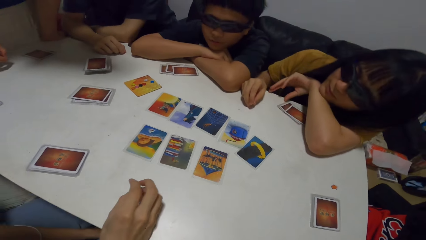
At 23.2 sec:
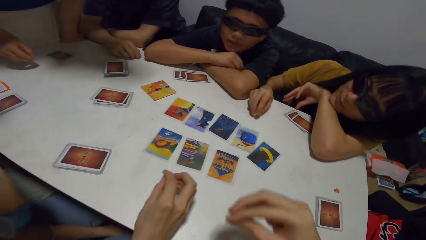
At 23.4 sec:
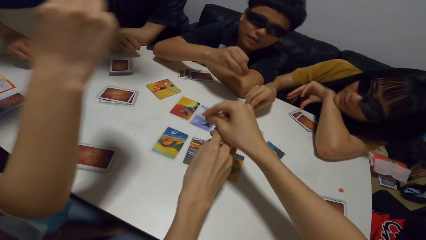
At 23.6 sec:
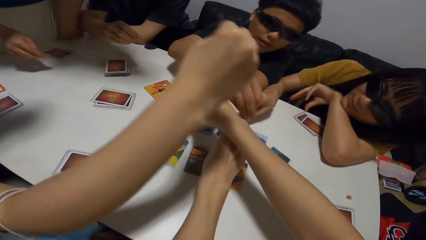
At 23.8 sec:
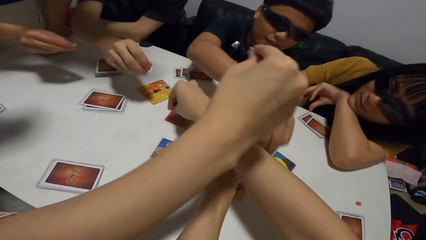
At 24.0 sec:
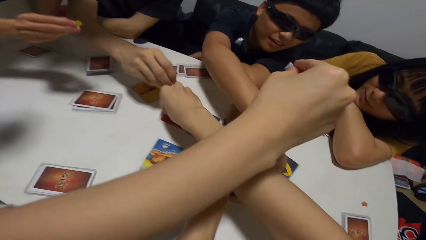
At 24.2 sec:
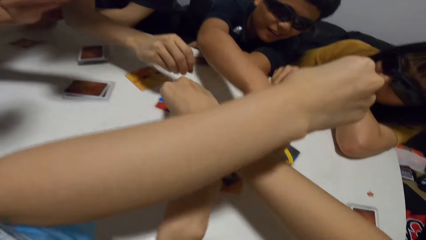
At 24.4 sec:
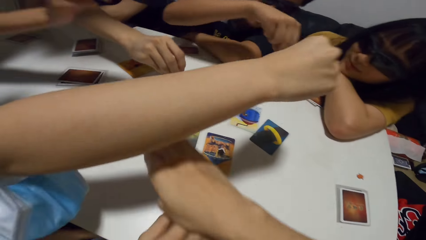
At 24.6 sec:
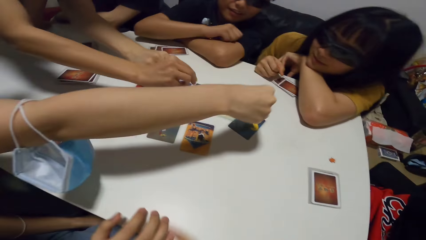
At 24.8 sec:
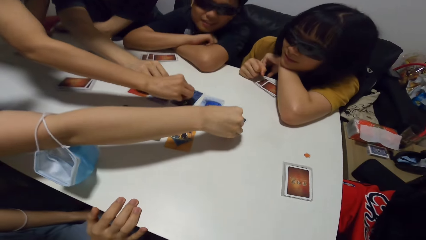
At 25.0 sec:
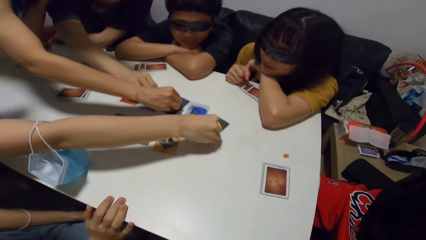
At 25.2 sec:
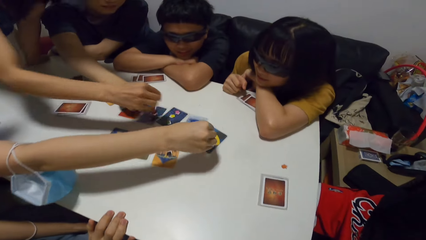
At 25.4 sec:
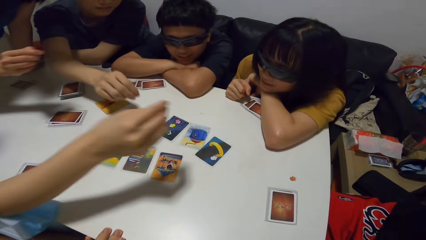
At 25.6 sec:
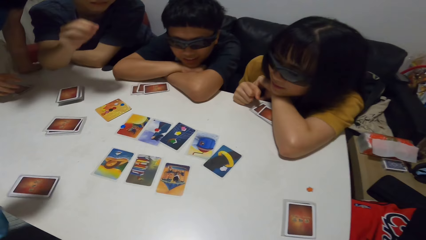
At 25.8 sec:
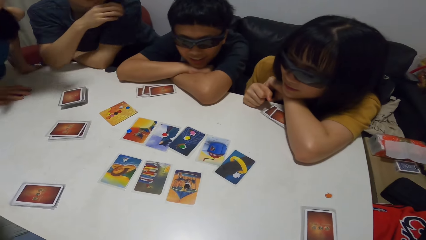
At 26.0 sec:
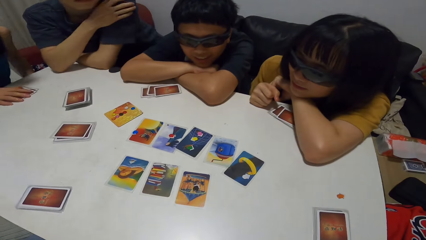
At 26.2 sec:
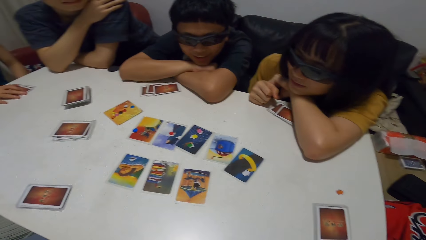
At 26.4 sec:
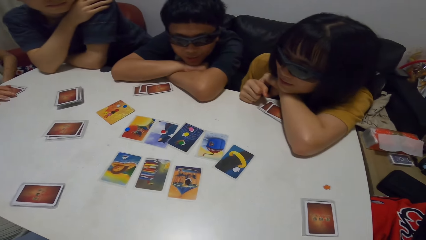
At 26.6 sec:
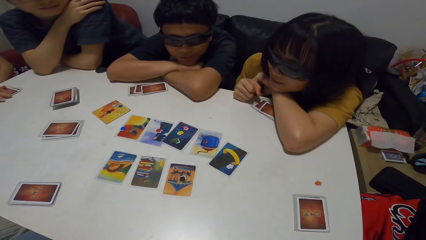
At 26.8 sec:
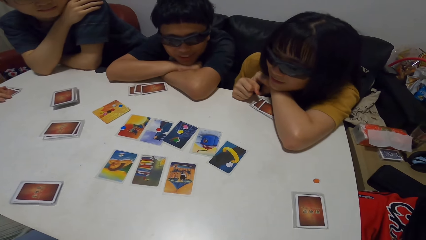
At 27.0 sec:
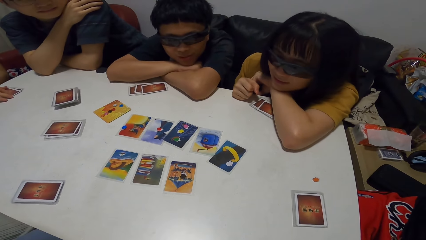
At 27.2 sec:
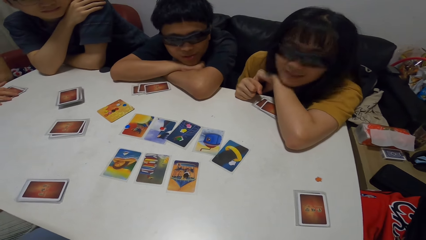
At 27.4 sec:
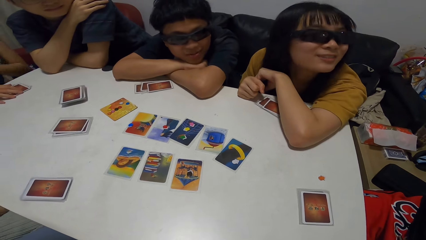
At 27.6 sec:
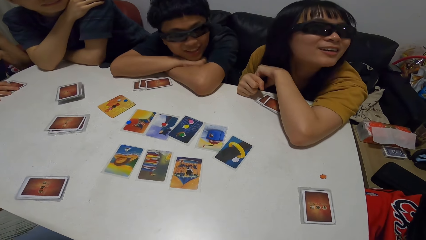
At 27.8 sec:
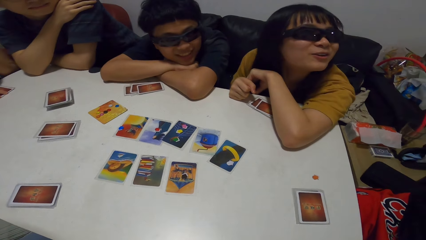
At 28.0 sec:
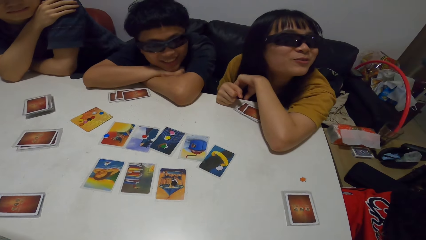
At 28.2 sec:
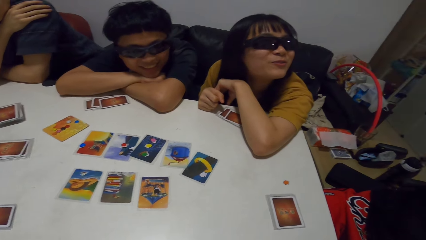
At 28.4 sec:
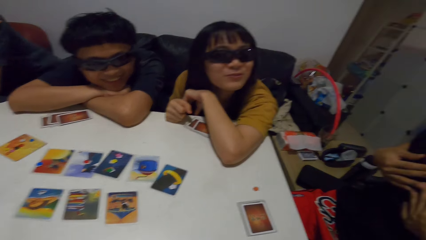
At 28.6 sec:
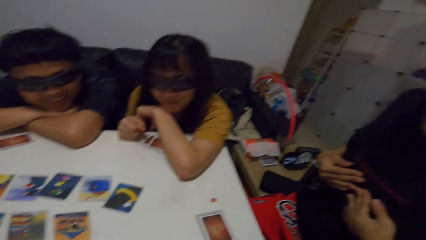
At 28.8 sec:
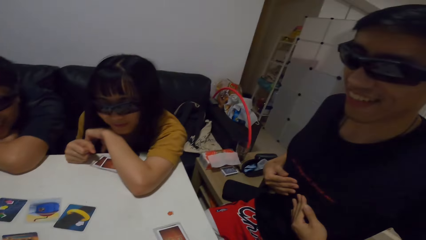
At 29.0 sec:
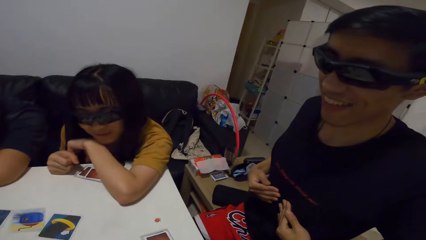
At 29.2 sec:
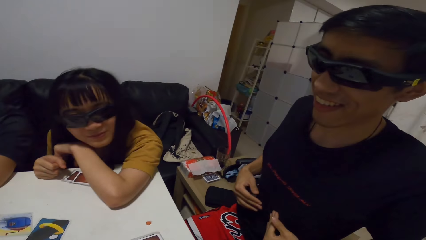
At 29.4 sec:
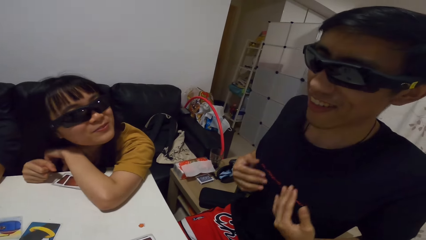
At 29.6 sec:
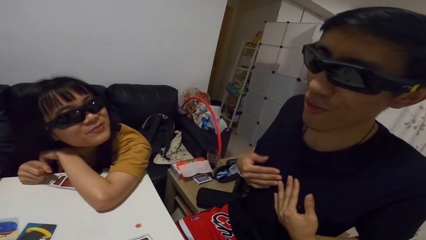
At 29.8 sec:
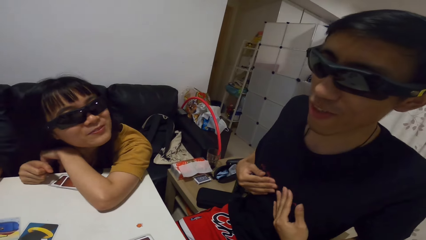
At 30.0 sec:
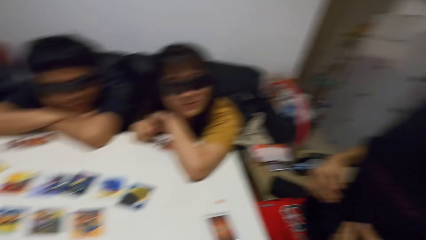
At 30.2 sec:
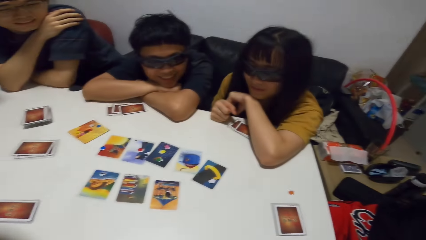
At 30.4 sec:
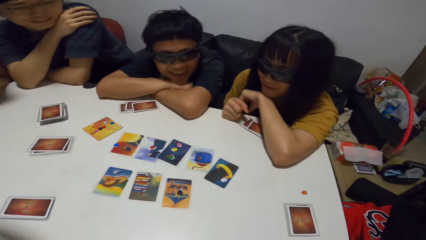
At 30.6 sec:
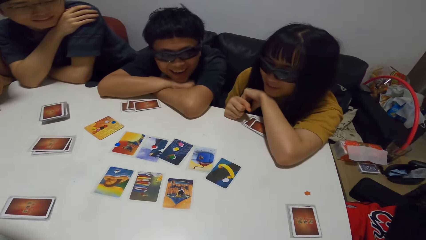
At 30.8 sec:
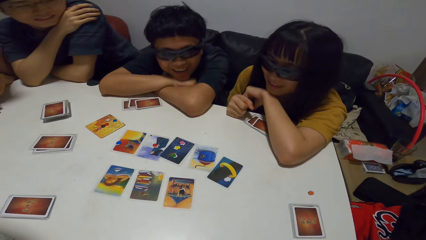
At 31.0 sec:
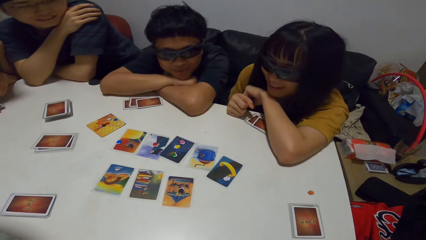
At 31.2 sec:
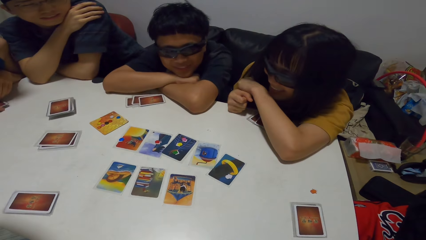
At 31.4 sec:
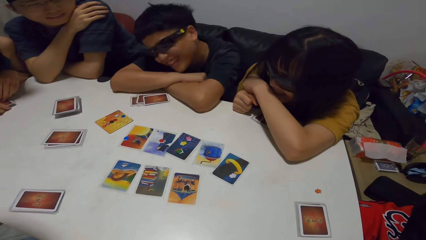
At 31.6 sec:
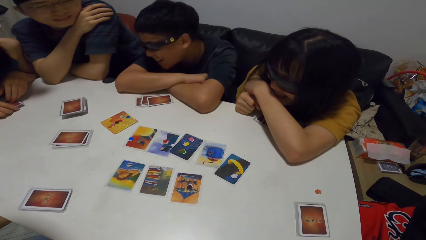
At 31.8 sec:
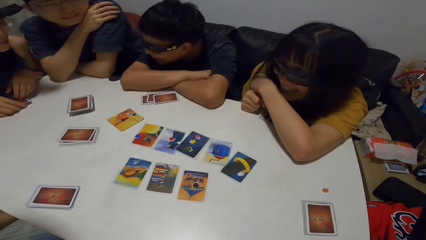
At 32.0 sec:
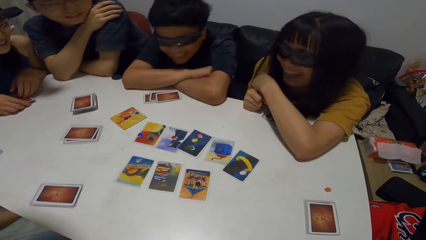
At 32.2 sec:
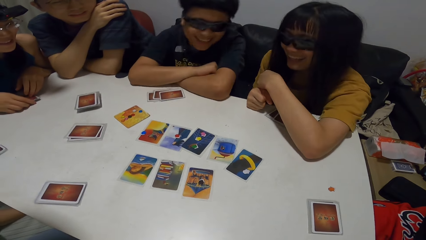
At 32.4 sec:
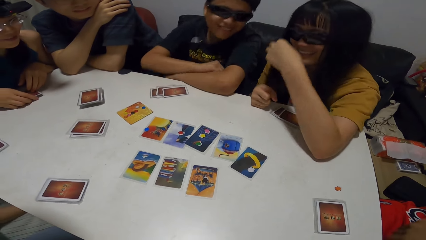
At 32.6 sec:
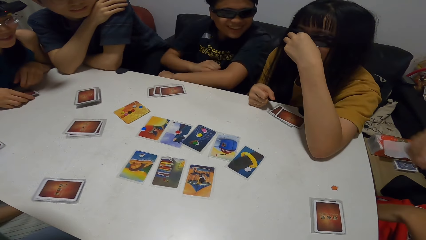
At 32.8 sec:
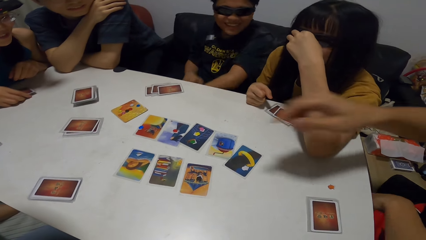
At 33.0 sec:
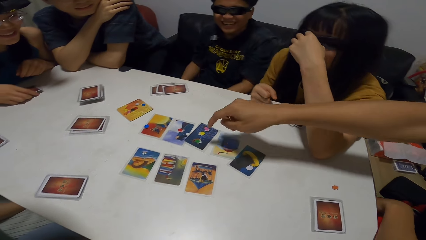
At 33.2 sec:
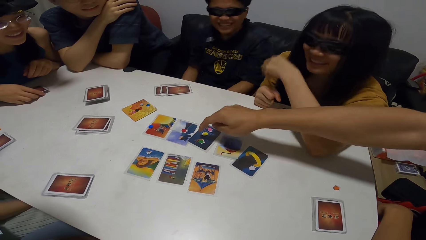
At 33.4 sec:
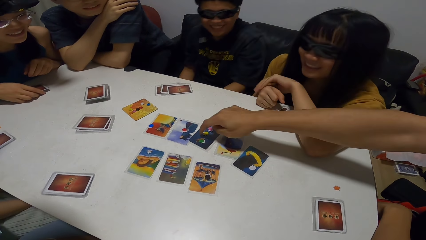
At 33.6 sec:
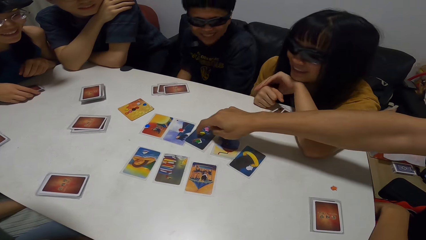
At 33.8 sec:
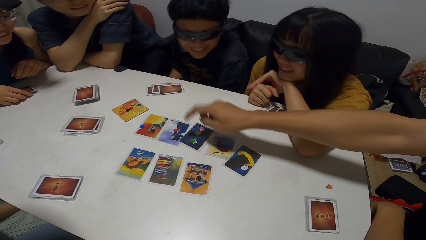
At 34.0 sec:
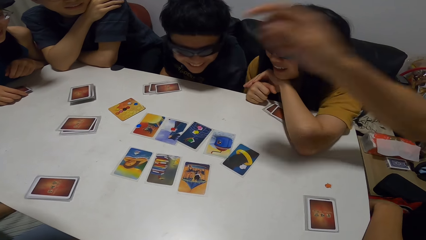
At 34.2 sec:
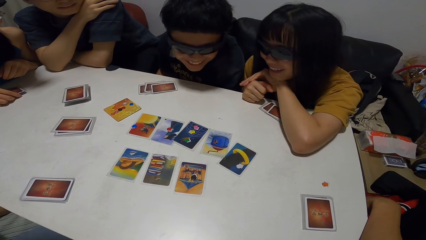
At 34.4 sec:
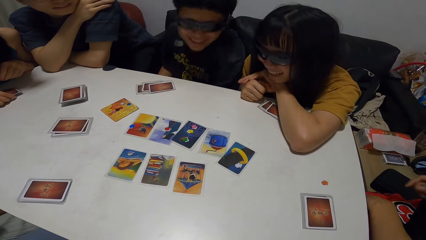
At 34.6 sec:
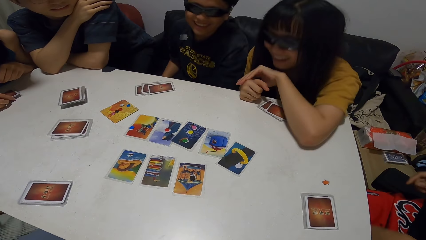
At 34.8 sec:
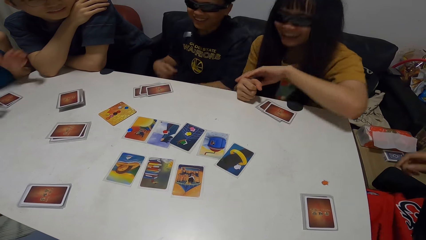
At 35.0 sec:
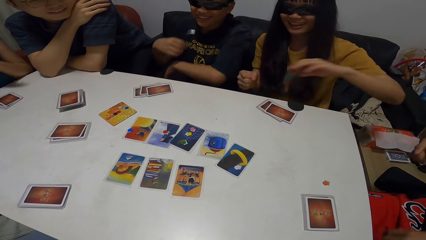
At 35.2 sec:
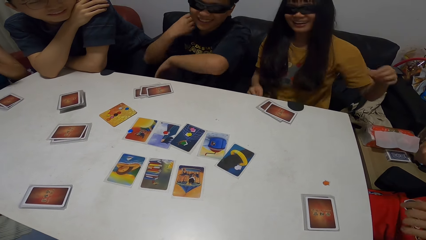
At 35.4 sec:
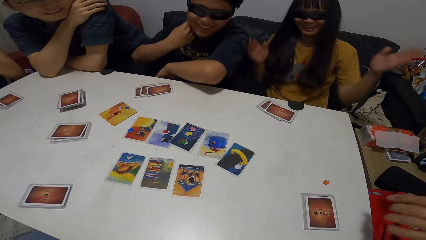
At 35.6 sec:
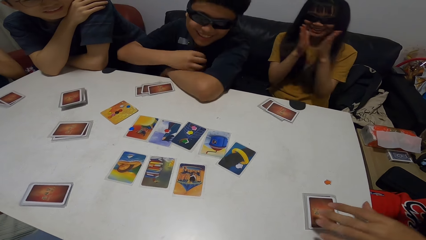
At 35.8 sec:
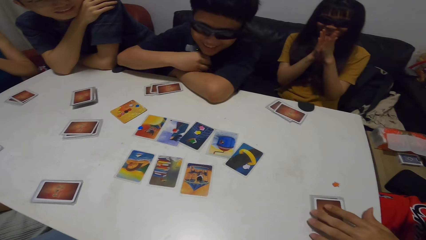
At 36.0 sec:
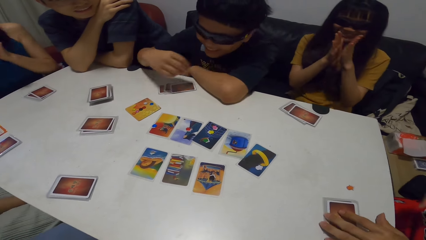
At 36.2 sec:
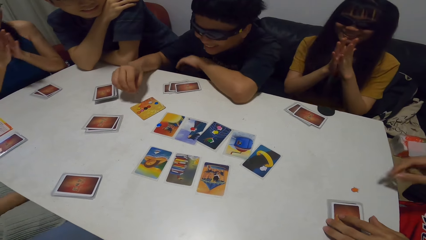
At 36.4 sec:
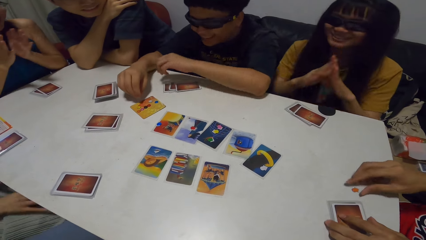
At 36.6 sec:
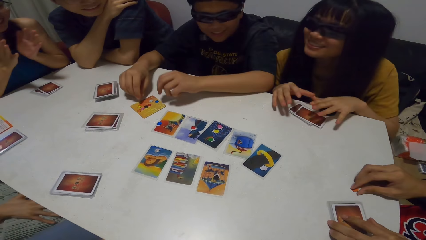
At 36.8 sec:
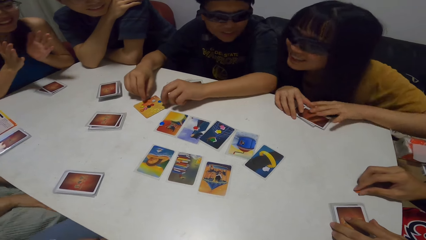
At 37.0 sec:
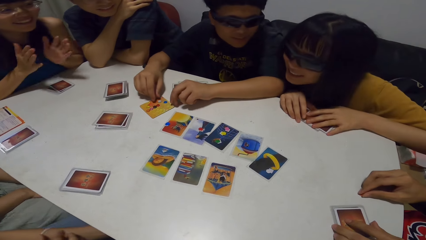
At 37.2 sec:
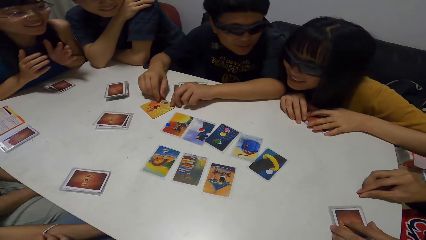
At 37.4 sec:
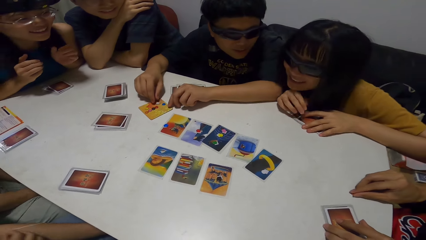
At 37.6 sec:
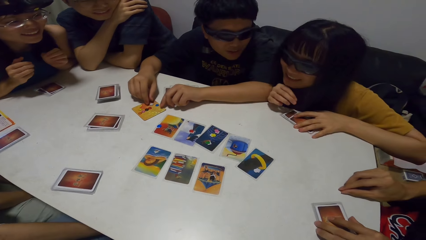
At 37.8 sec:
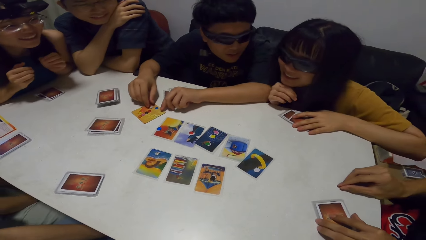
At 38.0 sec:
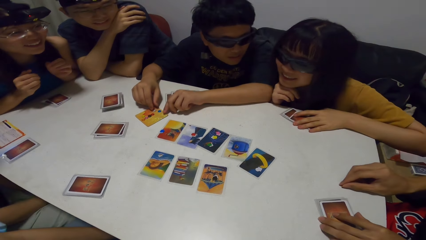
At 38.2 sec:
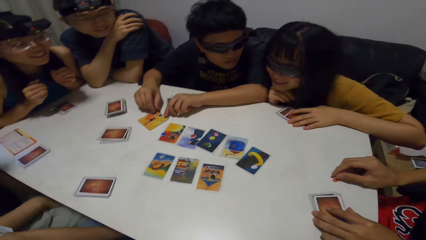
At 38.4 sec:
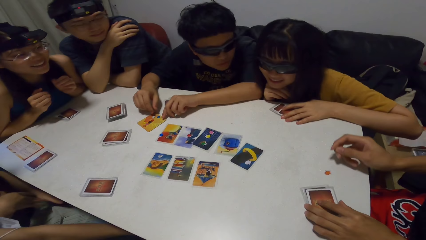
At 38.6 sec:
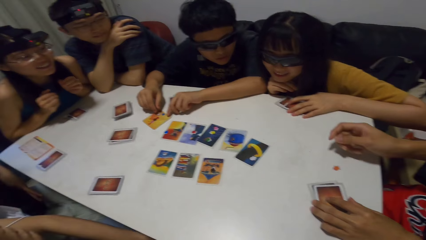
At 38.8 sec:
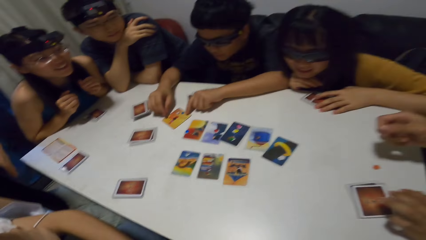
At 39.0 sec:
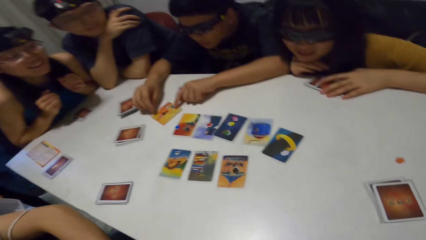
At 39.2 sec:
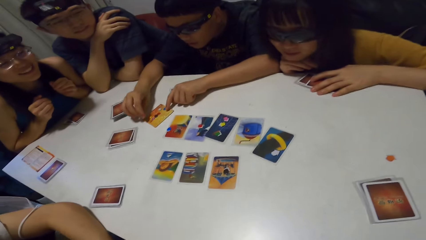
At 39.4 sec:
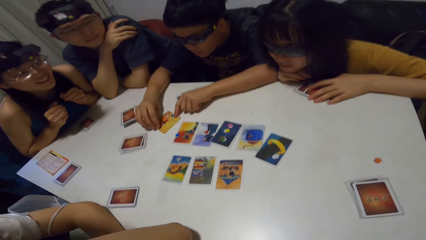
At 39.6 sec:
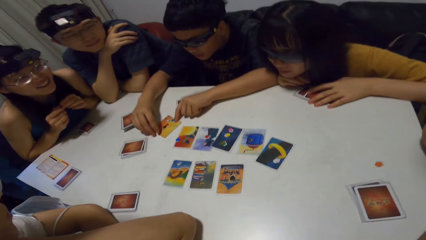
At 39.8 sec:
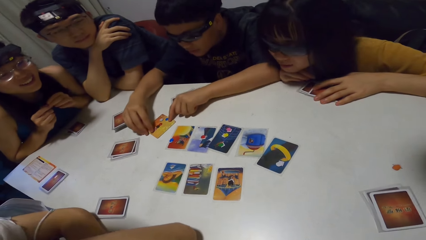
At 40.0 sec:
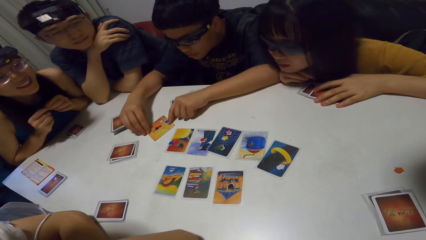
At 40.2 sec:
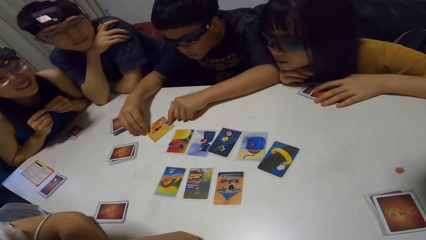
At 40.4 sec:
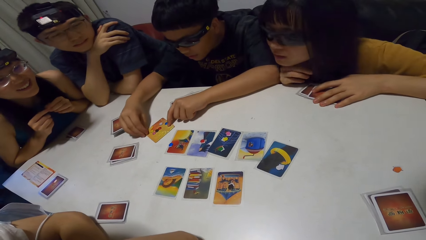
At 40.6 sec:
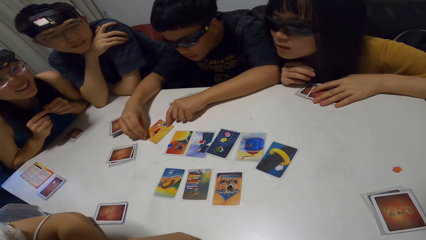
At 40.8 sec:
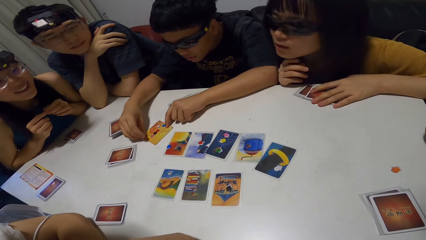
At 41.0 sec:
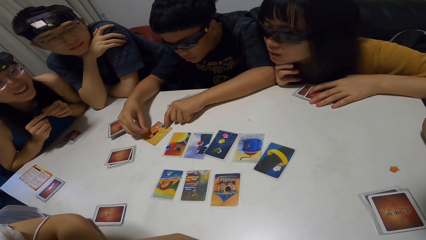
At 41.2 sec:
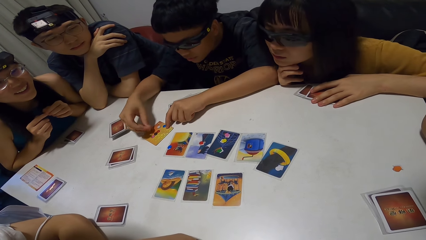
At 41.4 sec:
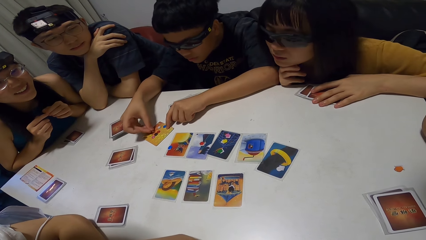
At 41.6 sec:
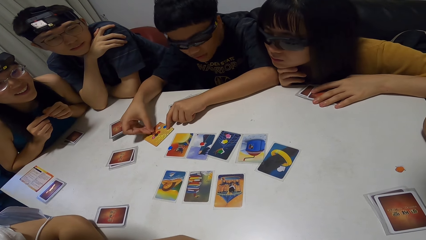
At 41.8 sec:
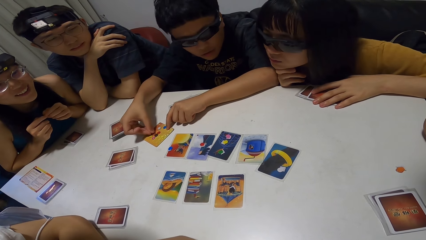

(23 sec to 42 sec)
A man drops a token on a card with his right hand. A woman drops a token on a card with her right hand. Another man drops a token on a card with his right hand. The camera wearer drops a token on a card with his right hand. Another man drops a token on a card with his right hand. Another man drops a token on a card with his right hand. Another woman drops a token on a card with her right hand. The first woman looks at a man. The camera wearer looks at the man. The woman looks at the man. The man rubs his chest. A woman adjusts her glasses. The man touches a card on the table. The woman claps her hands. The other woman claps her hands. A man touches a card on the table with both hands. The man picks a token from the card with his right hand. Another man leans forward.
